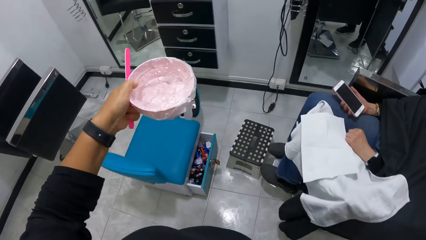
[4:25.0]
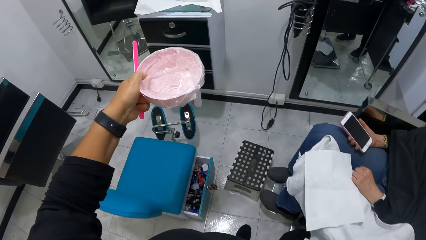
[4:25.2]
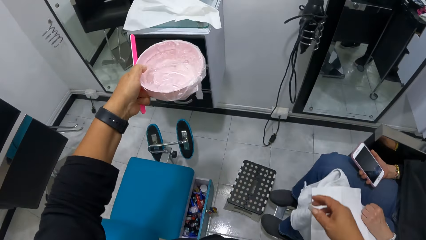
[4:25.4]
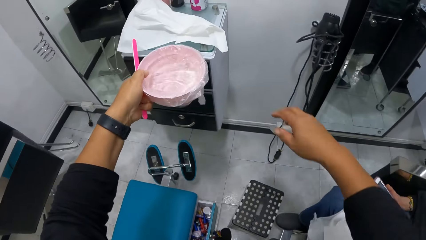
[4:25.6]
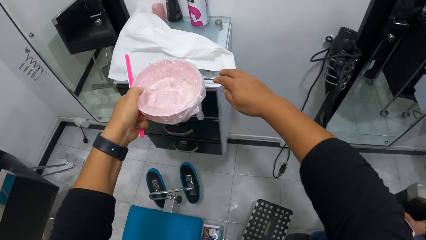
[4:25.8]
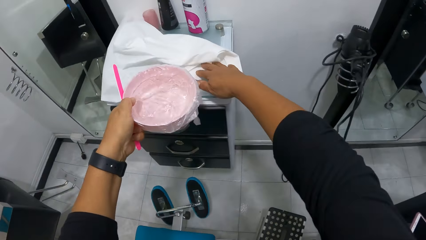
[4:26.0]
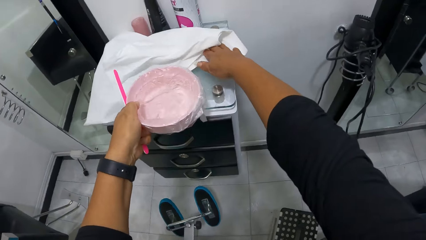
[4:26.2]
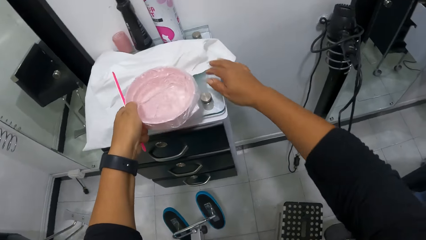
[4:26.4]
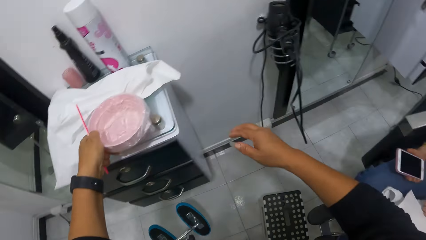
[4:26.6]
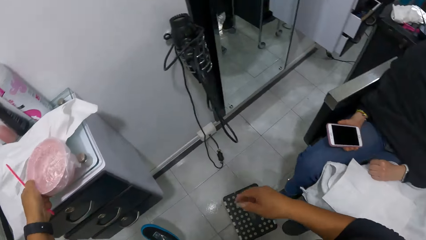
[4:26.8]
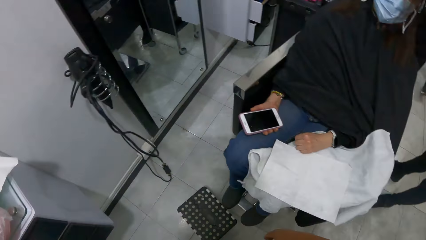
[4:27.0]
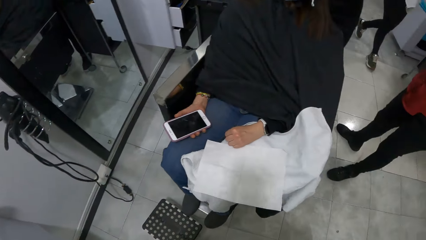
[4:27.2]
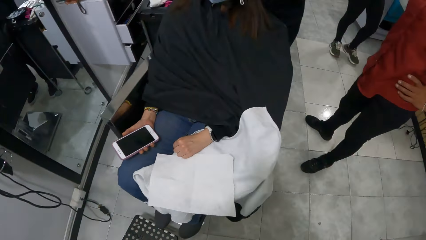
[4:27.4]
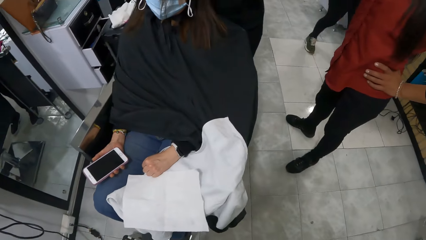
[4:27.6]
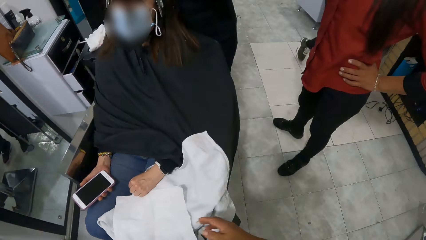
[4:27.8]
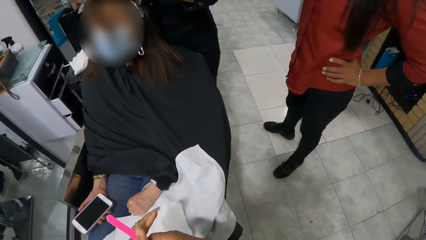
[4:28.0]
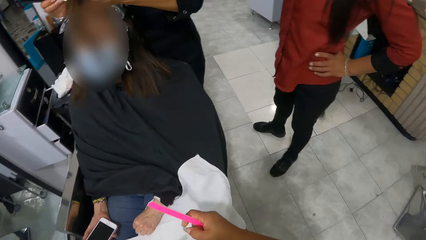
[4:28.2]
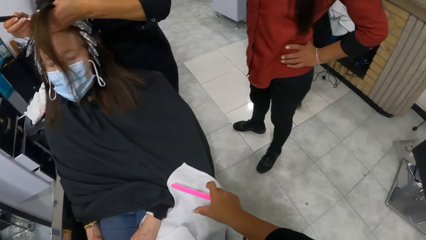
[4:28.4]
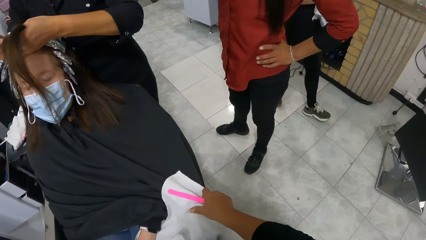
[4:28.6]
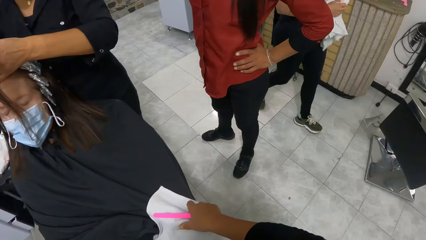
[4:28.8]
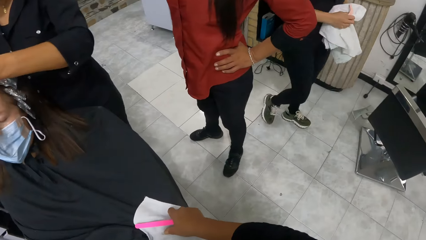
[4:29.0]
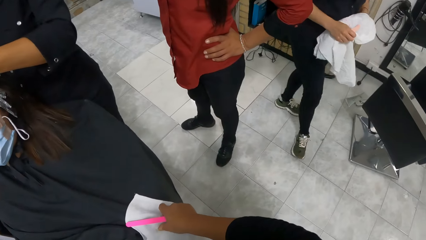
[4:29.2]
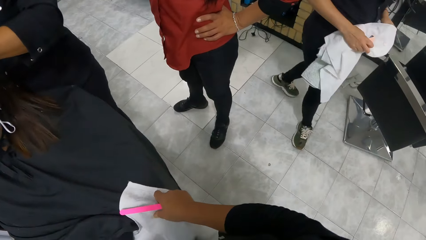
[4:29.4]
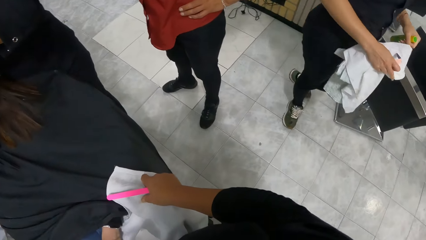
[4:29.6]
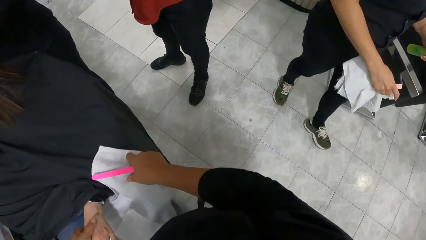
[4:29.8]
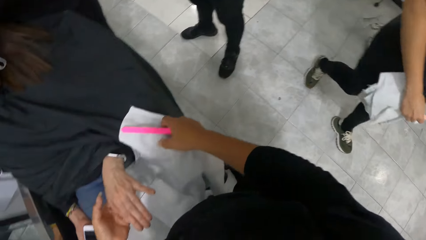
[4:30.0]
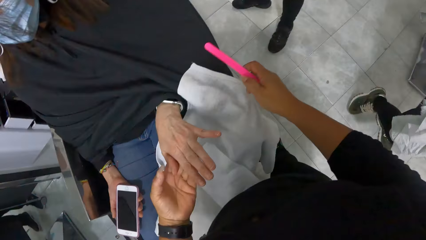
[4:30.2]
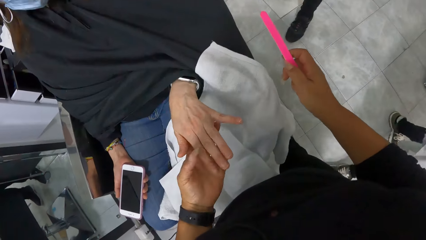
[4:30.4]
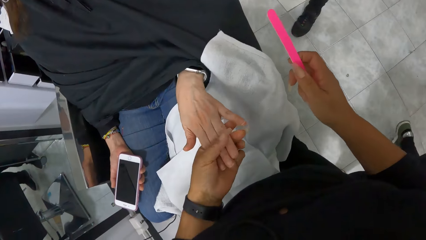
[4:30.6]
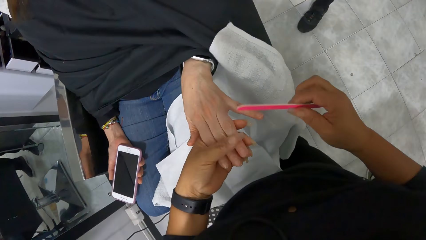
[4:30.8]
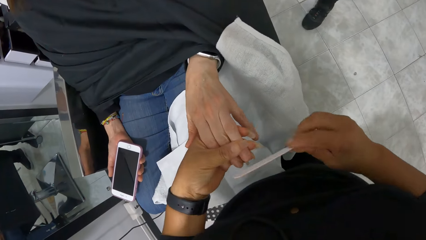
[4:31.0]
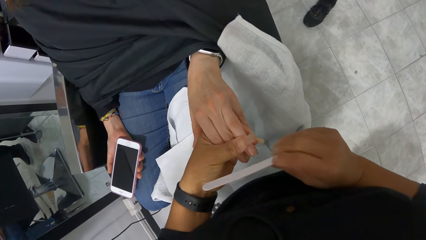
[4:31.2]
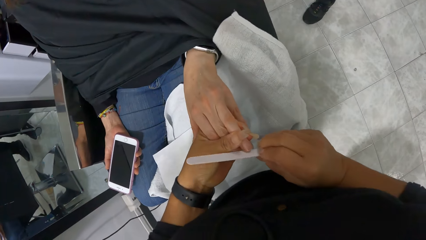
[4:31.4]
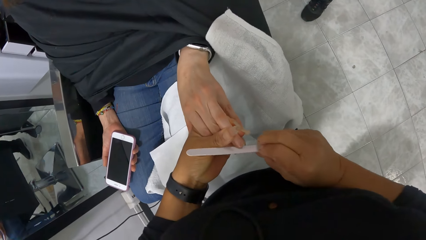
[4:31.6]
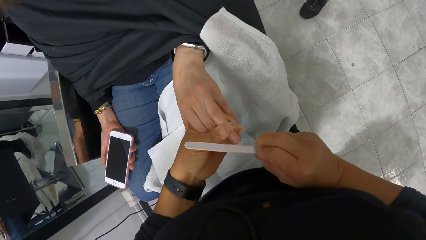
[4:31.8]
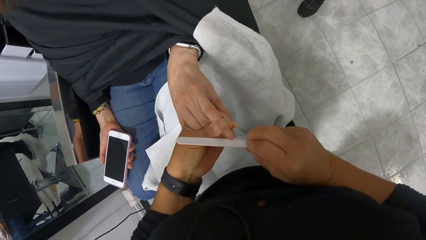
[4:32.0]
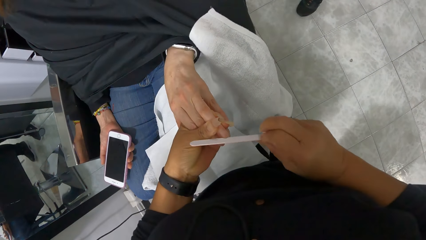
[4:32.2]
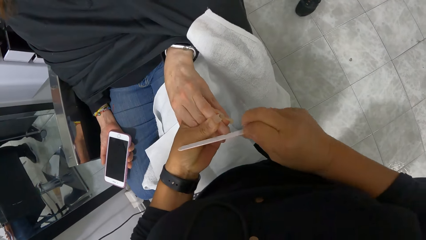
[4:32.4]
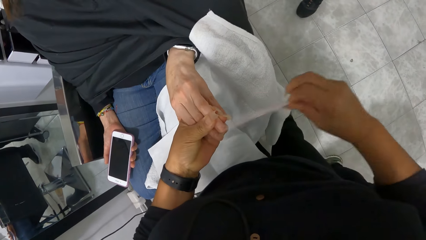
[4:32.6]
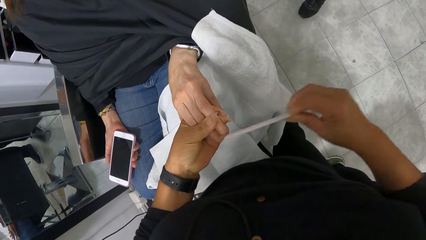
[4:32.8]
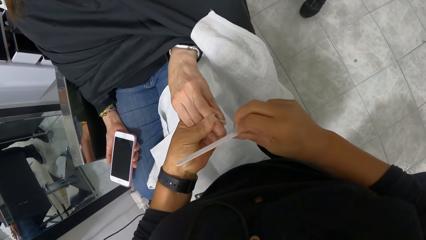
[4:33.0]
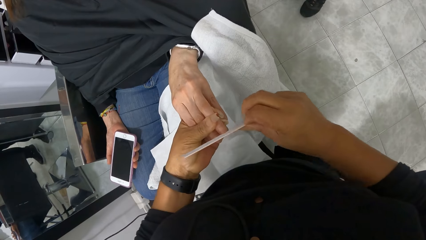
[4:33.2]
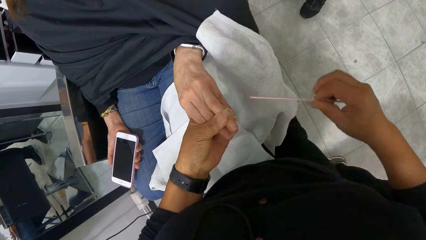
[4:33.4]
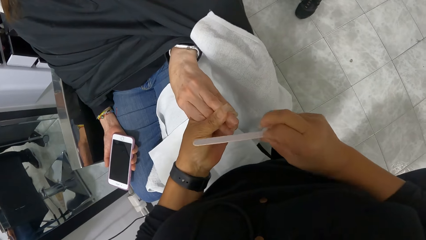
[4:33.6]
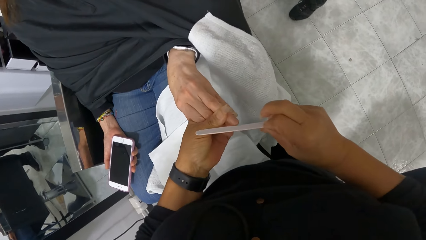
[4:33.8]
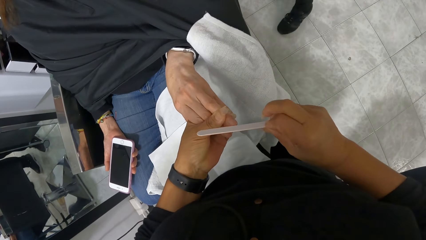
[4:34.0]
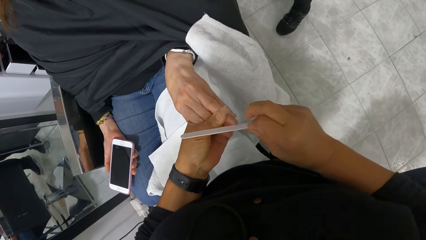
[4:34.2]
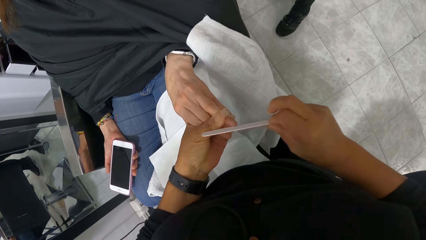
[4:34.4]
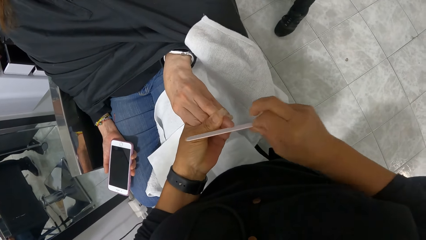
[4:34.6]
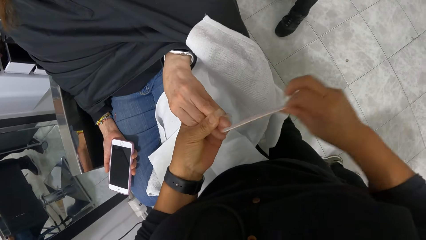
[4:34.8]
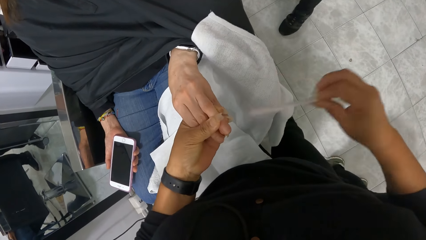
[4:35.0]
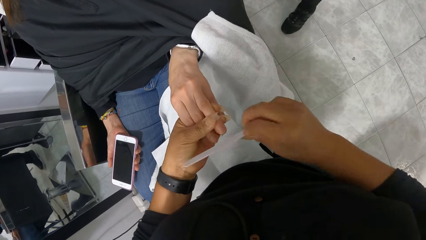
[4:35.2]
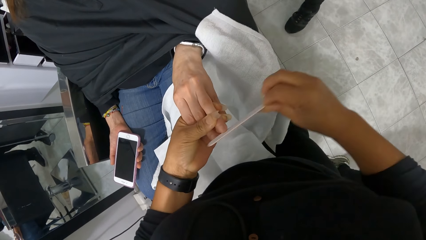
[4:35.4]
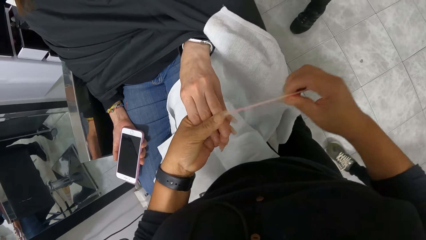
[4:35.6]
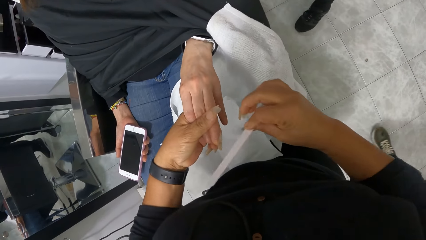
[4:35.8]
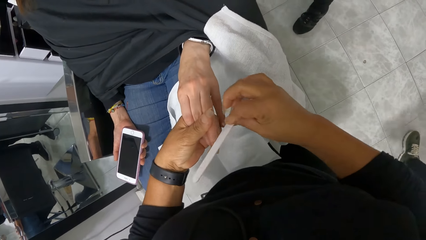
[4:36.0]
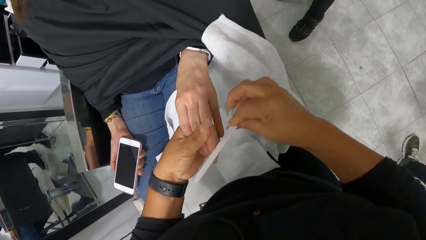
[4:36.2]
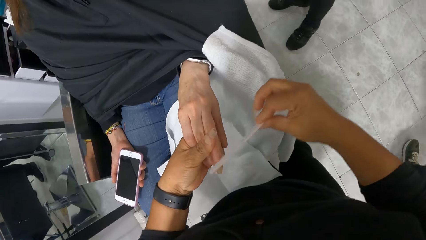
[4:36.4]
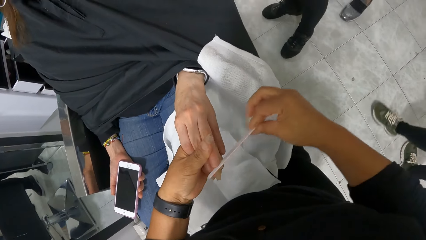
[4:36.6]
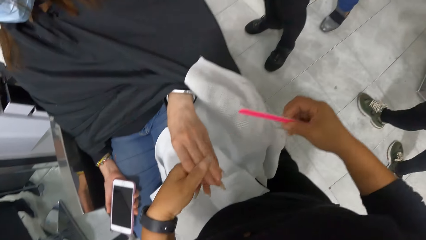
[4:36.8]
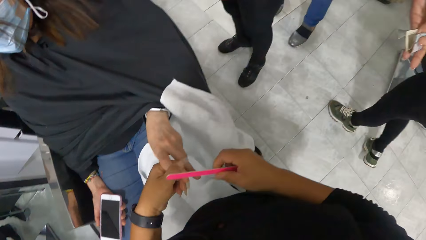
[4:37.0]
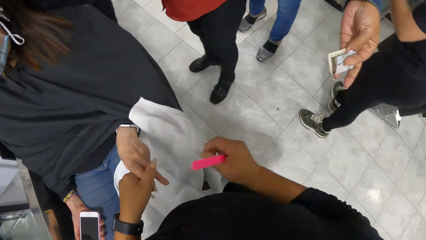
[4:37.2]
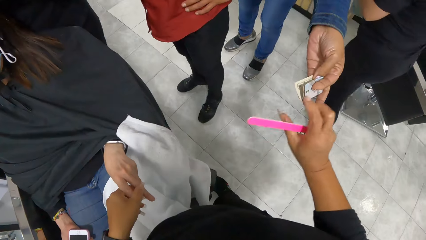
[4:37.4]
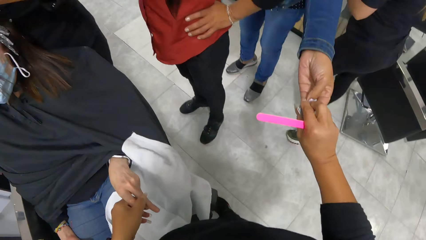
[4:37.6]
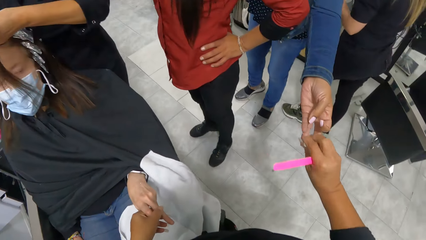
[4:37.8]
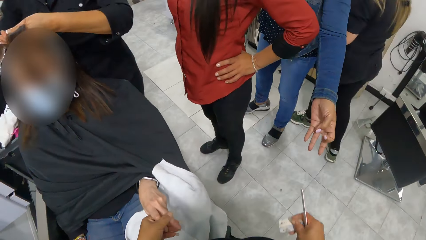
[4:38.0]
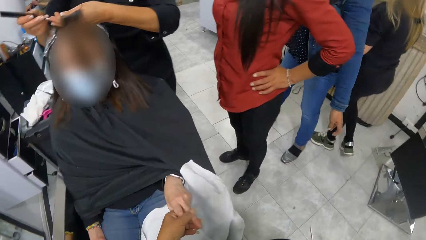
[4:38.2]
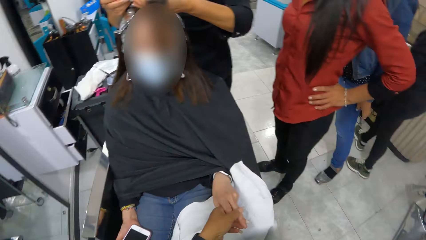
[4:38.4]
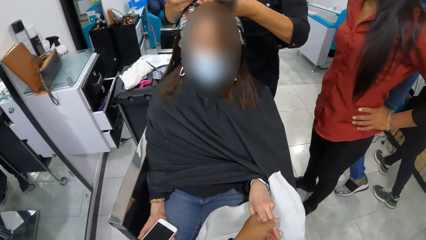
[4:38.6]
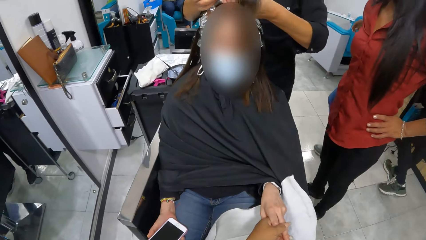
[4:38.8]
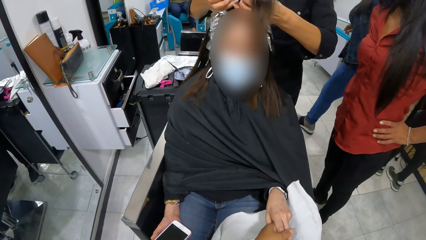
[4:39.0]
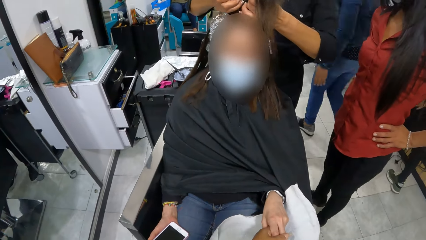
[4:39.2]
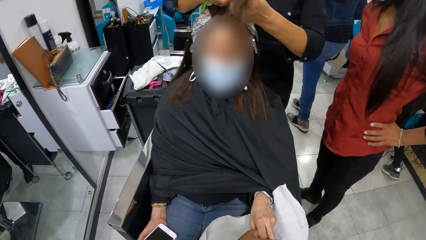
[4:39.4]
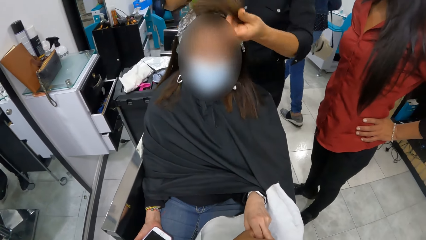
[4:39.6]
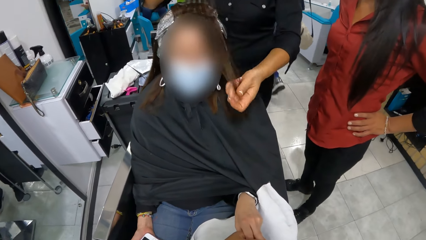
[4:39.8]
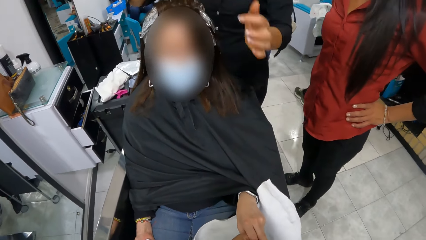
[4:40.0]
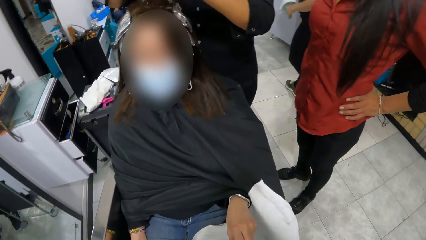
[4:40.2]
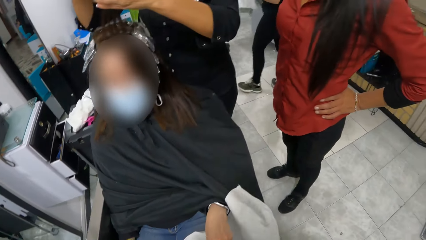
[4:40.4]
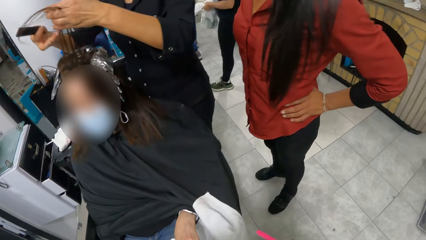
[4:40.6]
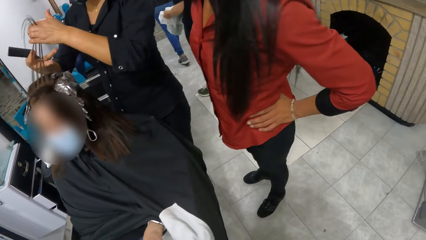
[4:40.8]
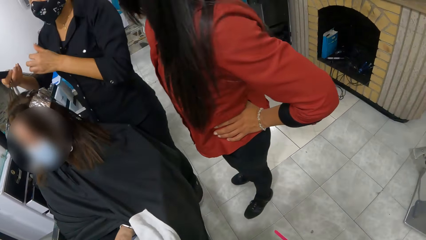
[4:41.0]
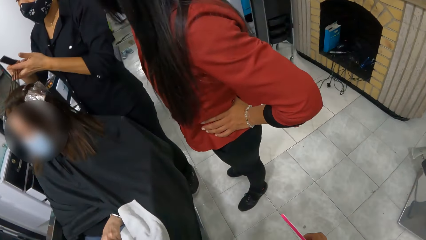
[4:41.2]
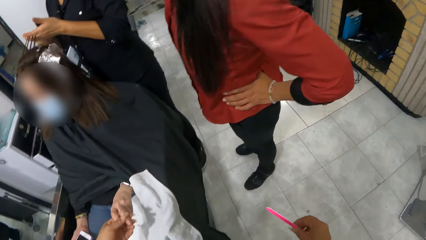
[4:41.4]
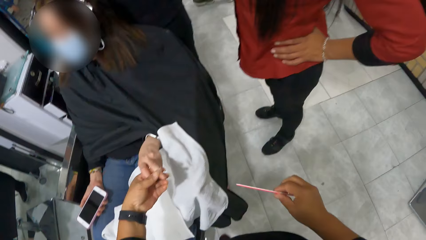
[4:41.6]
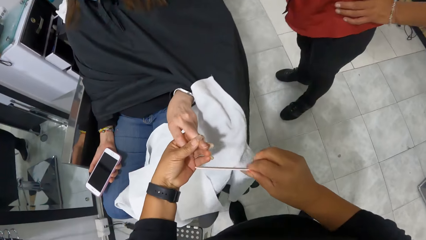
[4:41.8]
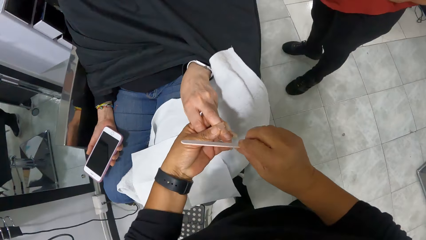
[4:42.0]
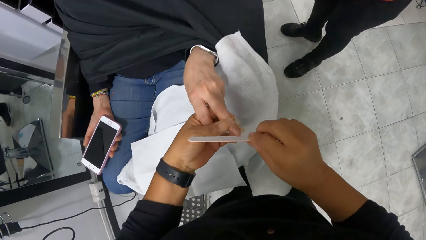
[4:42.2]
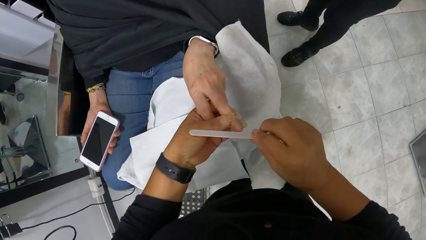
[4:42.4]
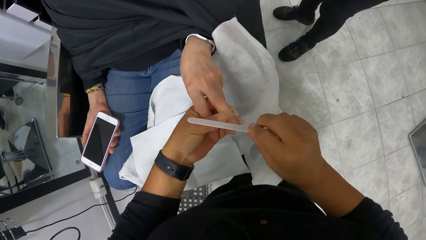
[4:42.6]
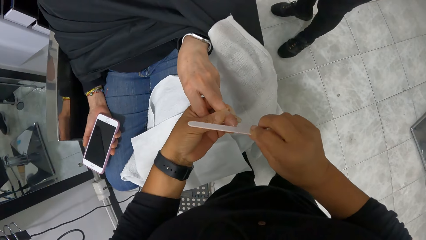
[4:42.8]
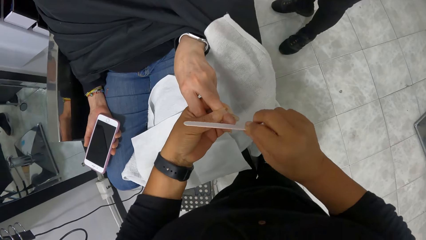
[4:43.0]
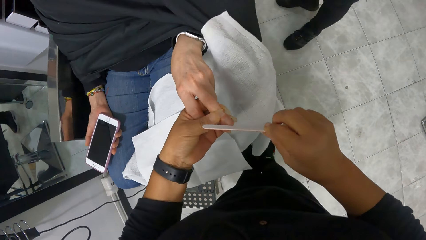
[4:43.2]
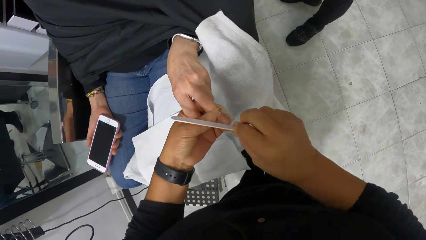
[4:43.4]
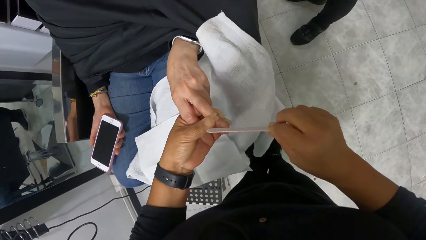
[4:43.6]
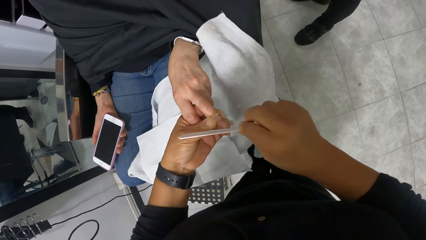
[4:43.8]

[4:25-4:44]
The camera wearer shifts the unwrapped tissue paper on the cabinet with her right hand. She places the pink bowl of water covered with nylon on the cabinet with her left hand. The woman sits on the chair. The camera wearer places her right hand on the woman's chair handle. She holds the woman's left hand with her left hand. She files the woman's left hand nails with the nail file in her right hand. She collects money from another woman's left hand with her right hand. She files the first woman's left hand nails with the nail file in her right hand.
